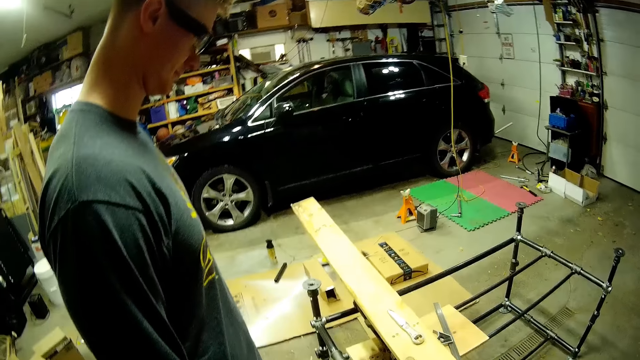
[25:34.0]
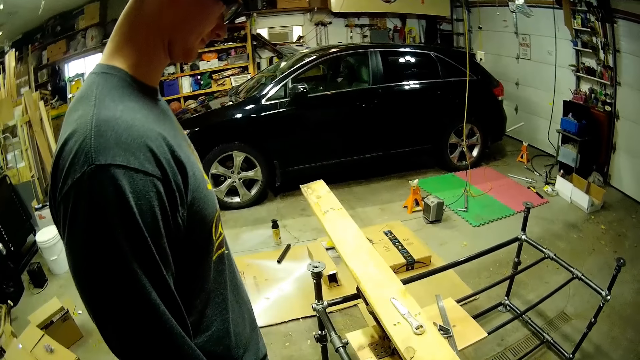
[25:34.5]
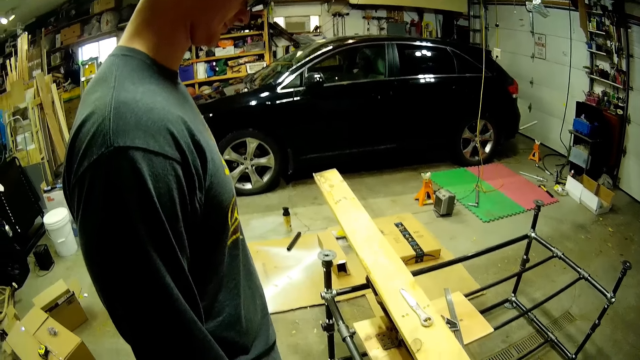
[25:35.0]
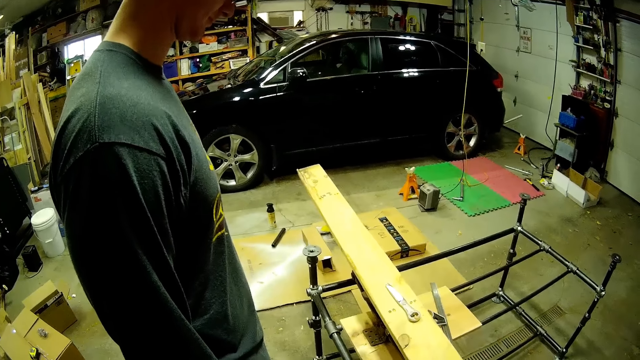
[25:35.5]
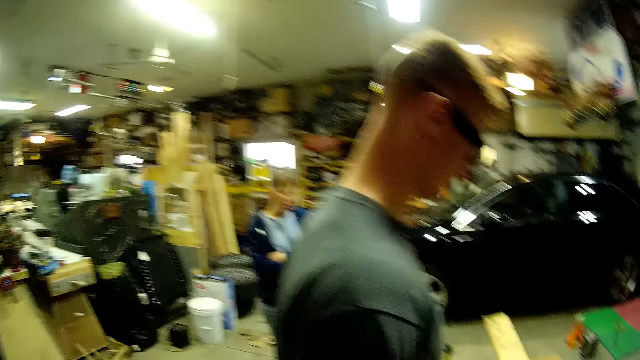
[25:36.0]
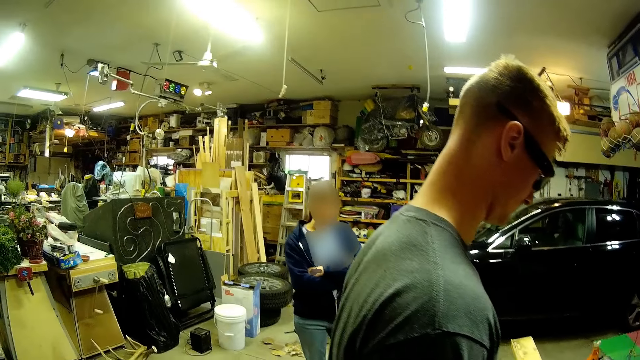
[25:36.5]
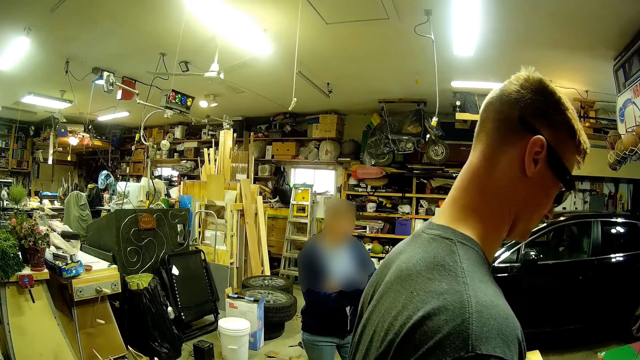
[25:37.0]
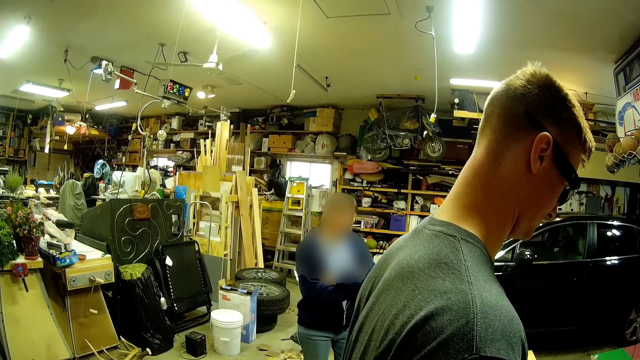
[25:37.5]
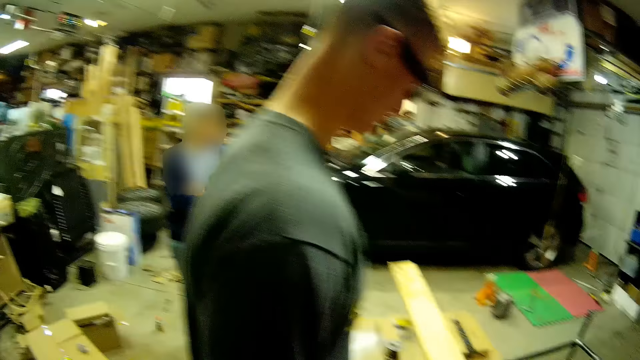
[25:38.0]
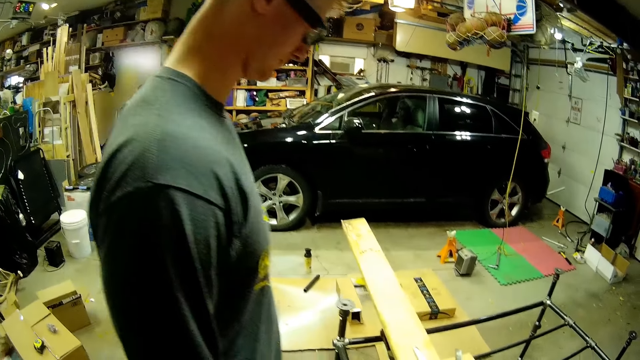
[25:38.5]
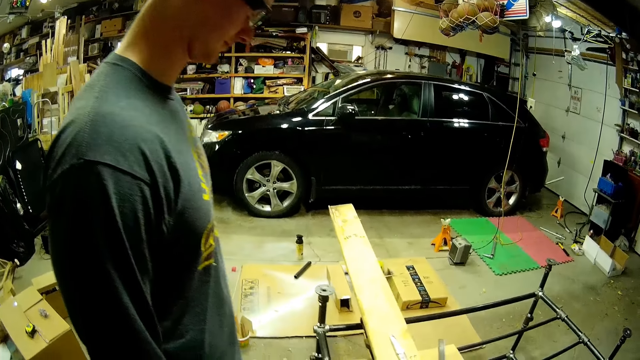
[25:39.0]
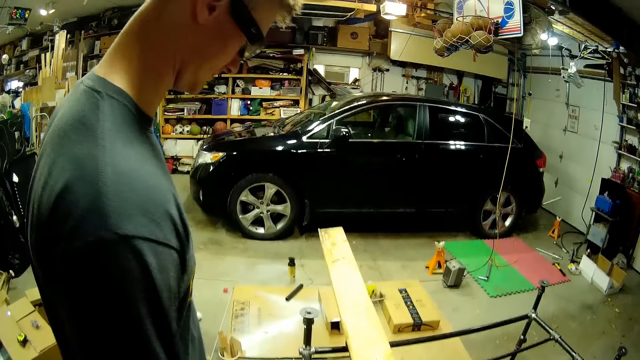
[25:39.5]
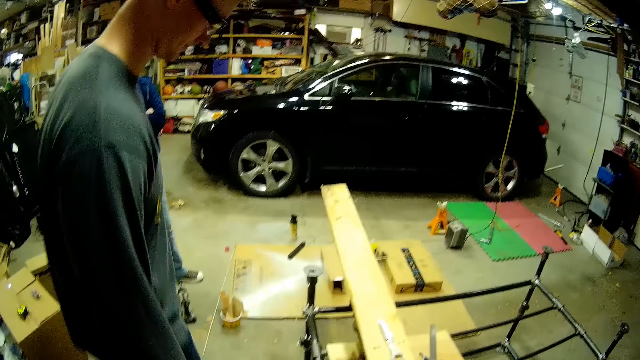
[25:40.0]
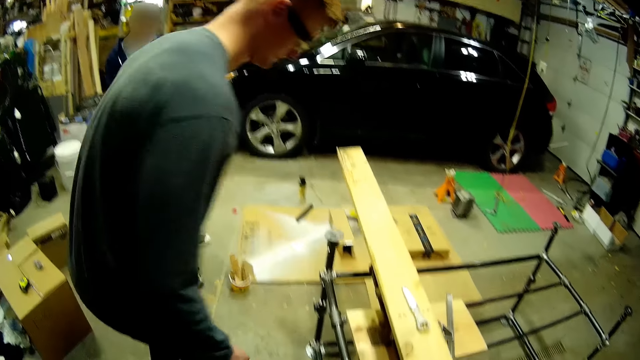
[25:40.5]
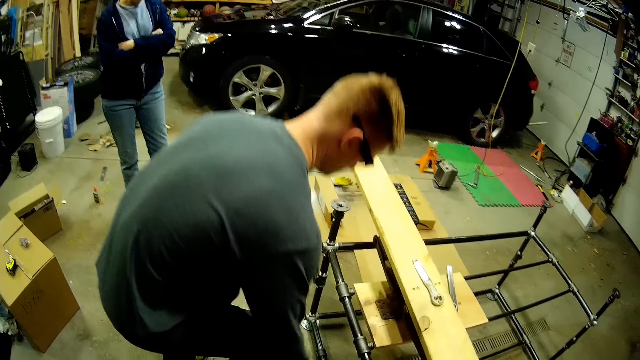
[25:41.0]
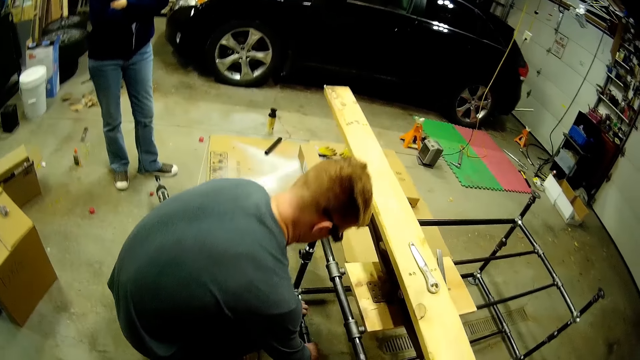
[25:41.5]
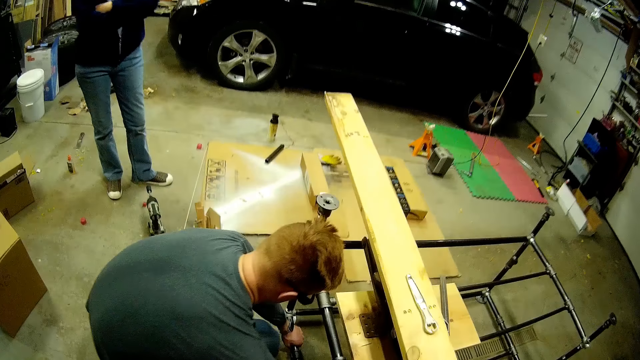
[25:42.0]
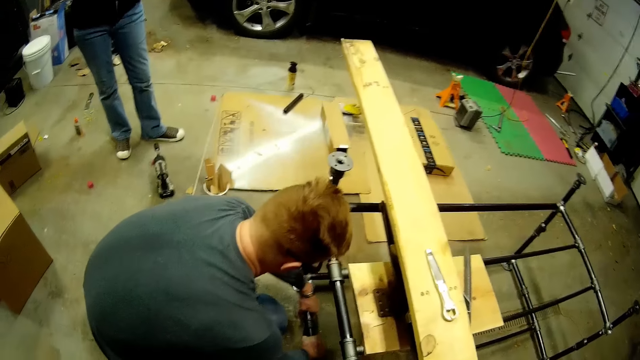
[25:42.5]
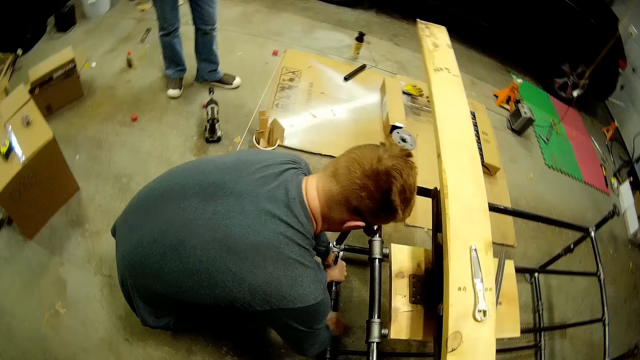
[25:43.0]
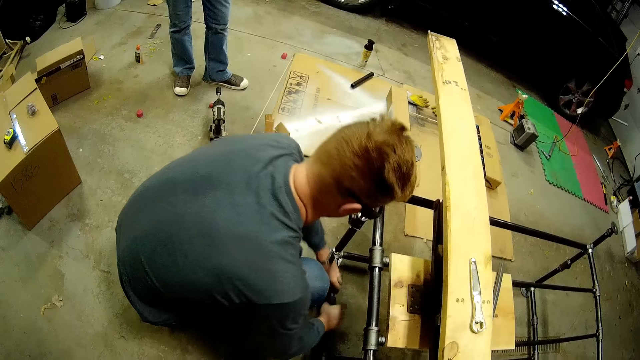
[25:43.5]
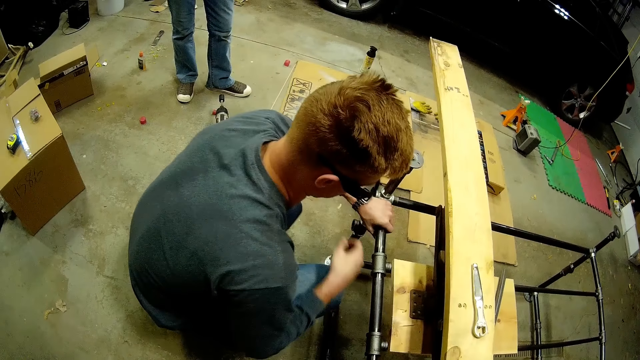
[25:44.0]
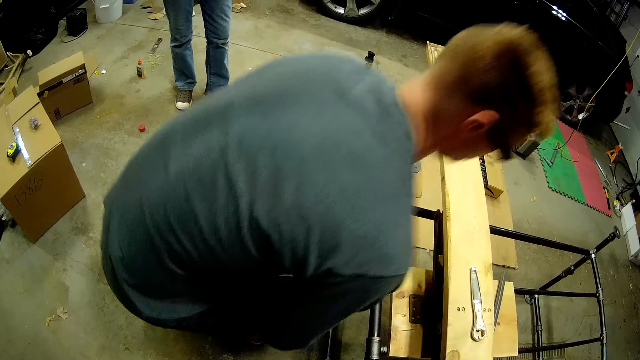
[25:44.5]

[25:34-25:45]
The camera wearer bends down. A man touches the base of the metal stand with both hands. The camera wearer holds the metal.

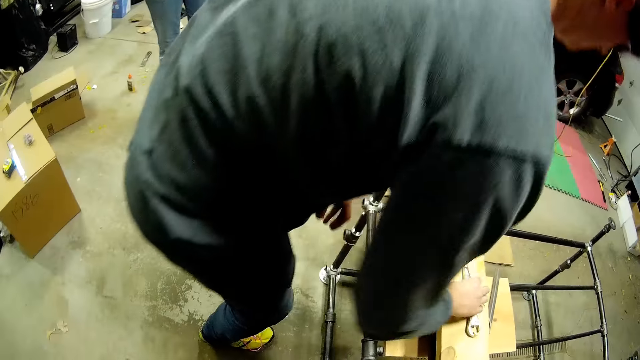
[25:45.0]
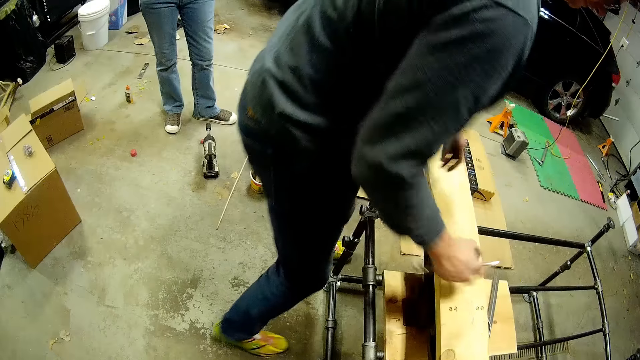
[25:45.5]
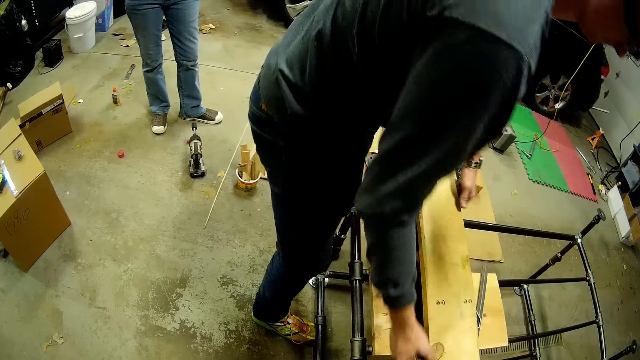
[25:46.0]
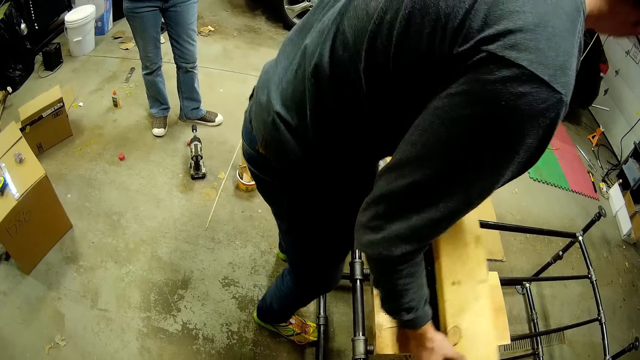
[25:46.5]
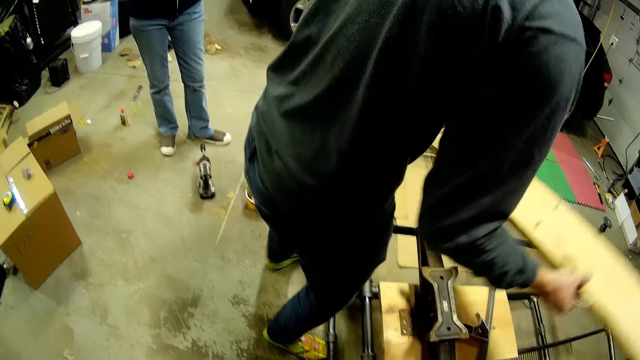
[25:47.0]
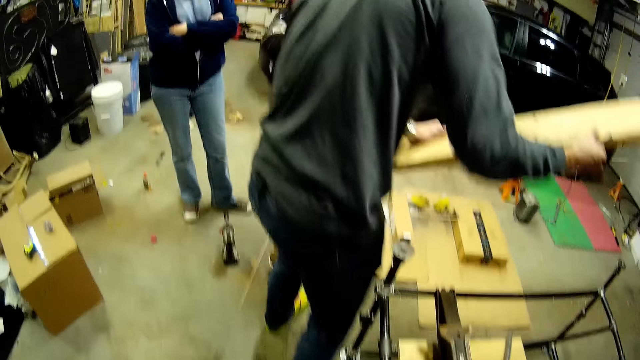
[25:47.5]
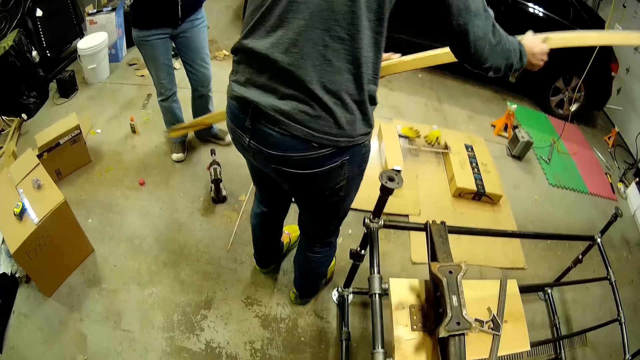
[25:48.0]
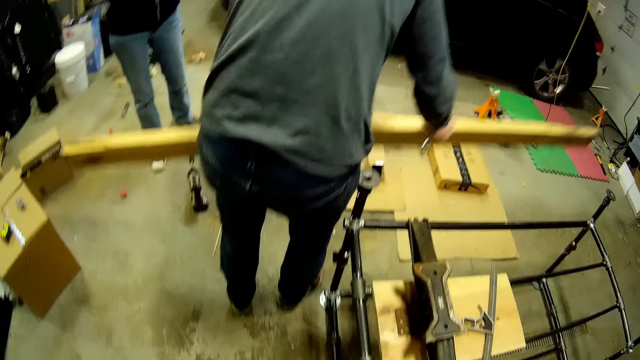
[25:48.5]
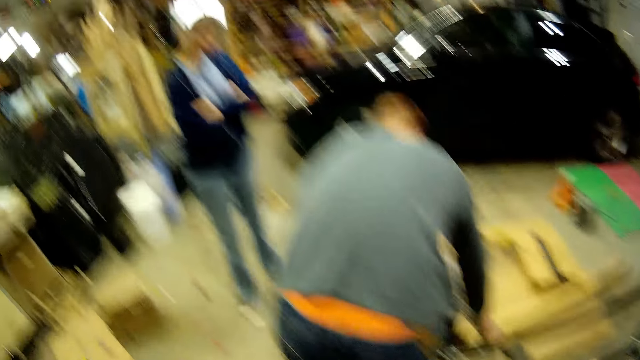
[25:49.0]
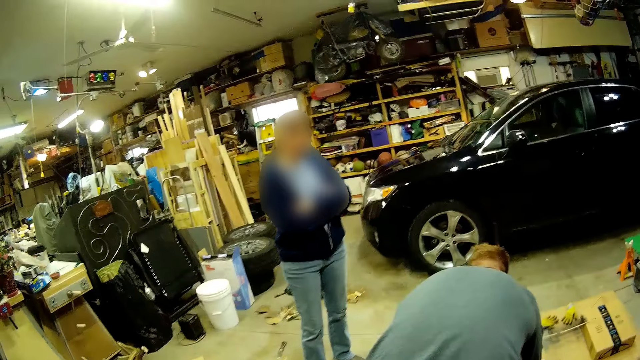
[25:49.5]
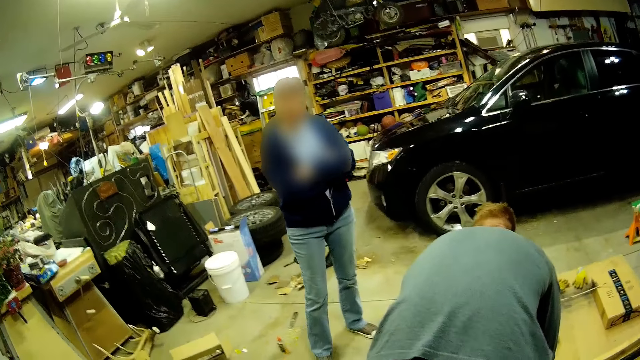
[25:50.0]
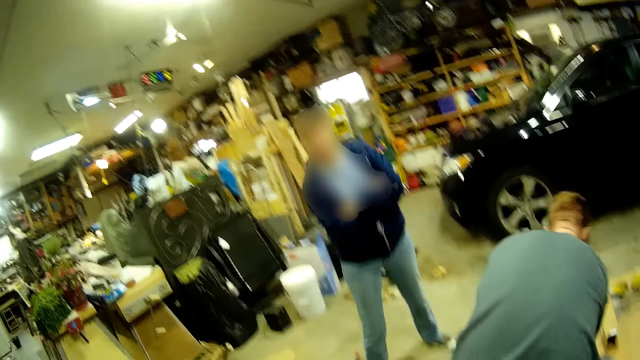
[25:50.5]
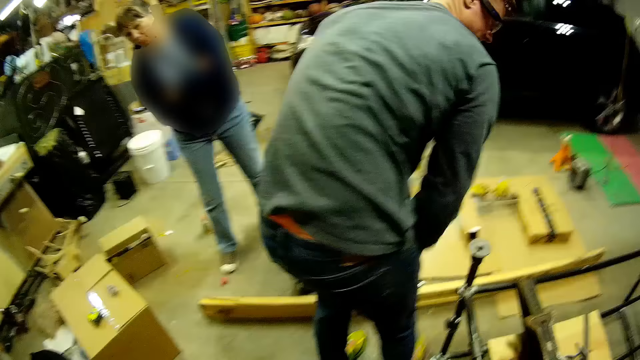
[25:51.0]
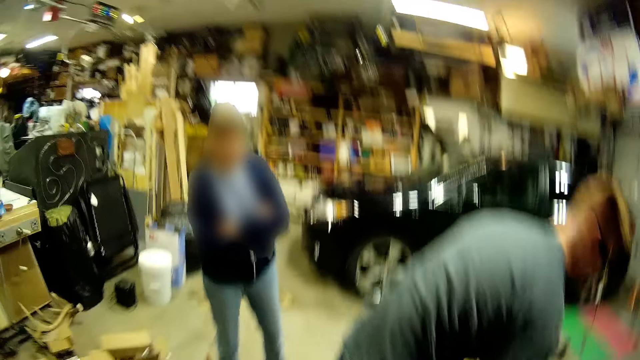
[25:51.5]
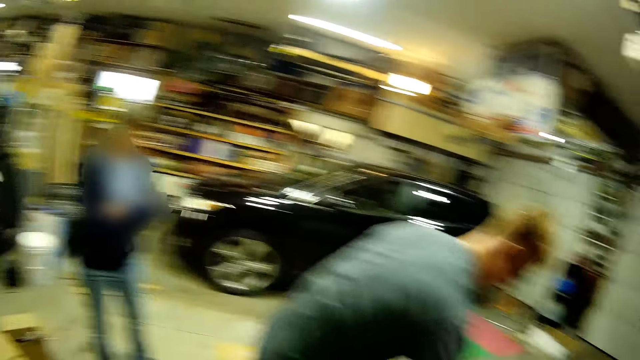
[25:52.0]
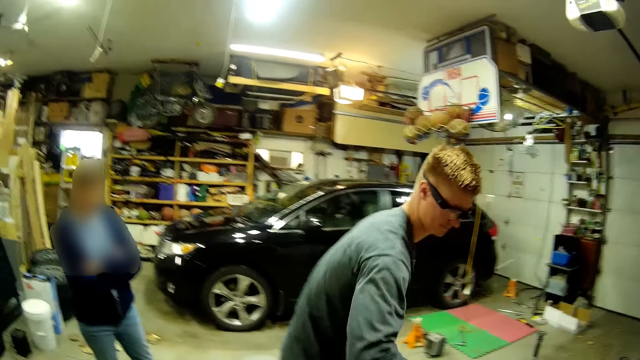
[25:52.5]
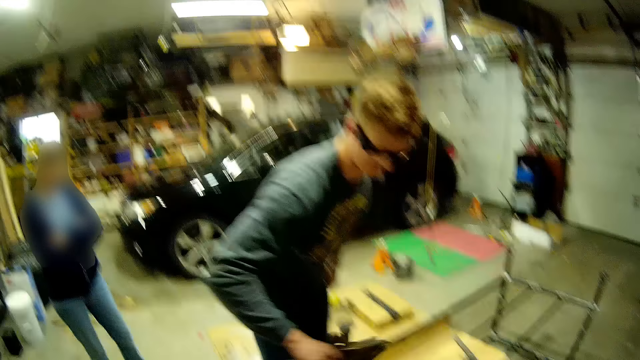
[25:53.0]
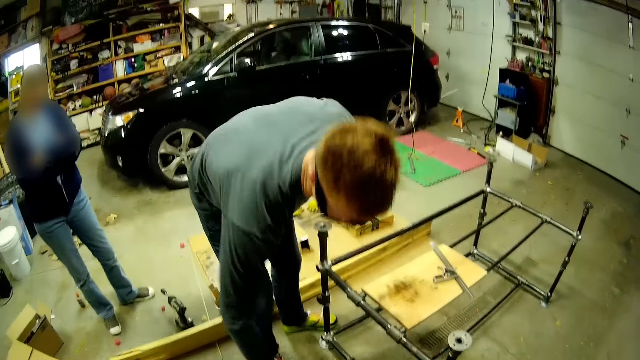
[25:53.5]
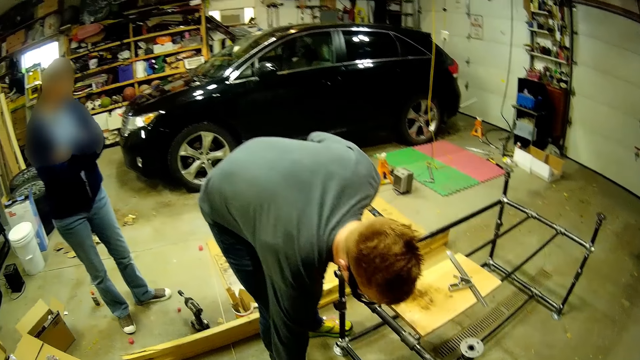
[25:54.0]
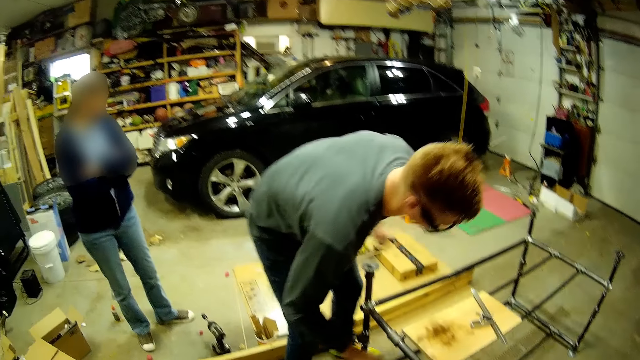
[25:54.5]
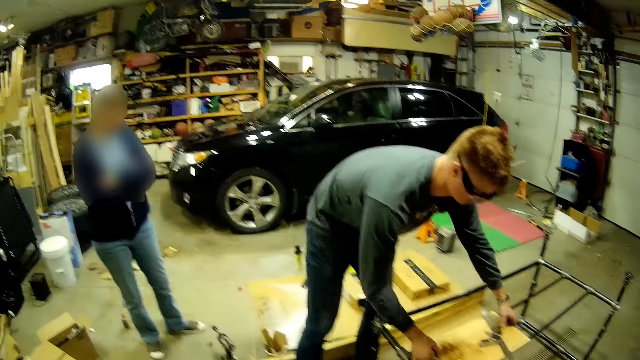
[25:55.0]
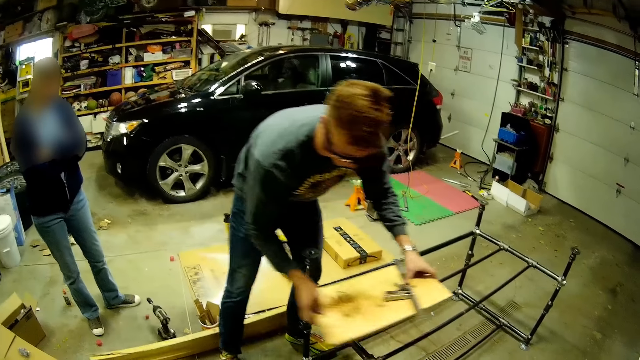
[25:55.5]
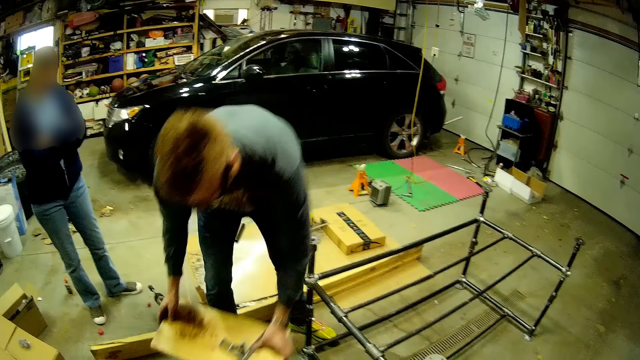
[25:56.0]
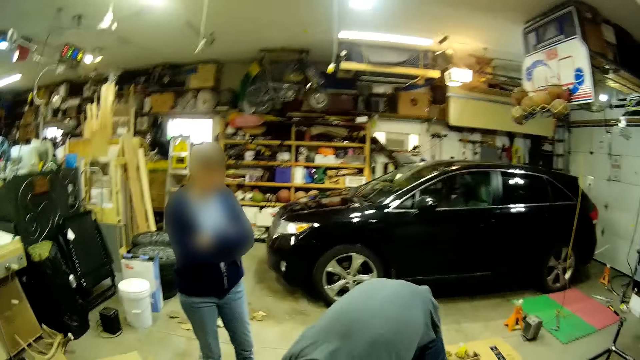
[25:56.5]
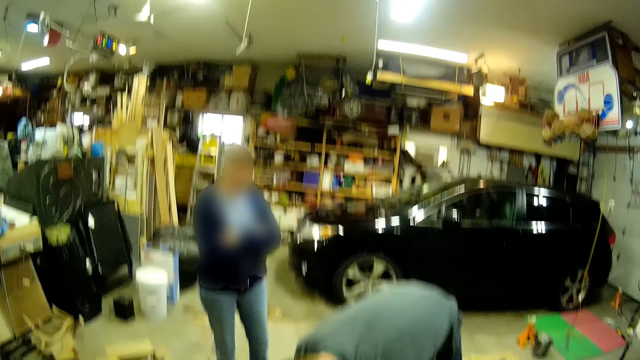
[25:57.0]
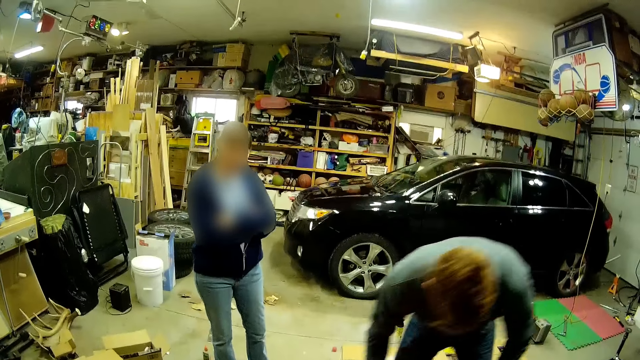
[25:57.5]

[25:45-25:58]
A man grabs a plier on the wood plank on the metal stand with his right hand. The man lifts the wood plank off the metal stand with both hands. The camera wearer picks up a spanner. They move the timber. The man drops the wood plank and plier on the ground. The camera wearer puts the timber on the floor. They put something down. The man lifts a small wood plank off the metal stand with both hands. The camera wearer puts another timber down. The man drops the small wood plank on the ground.
